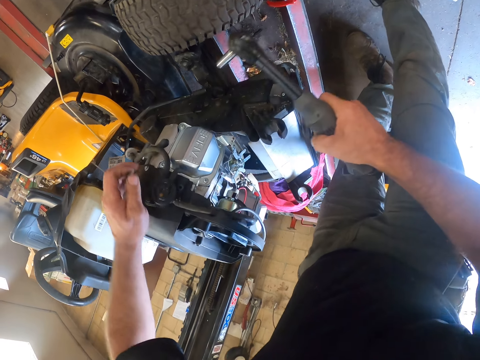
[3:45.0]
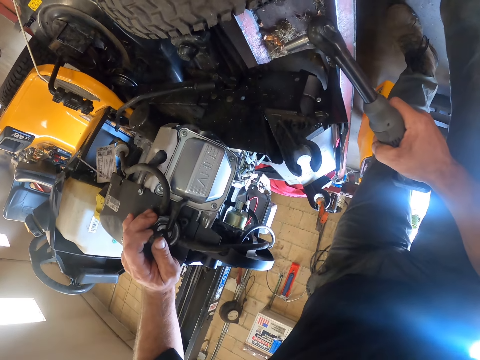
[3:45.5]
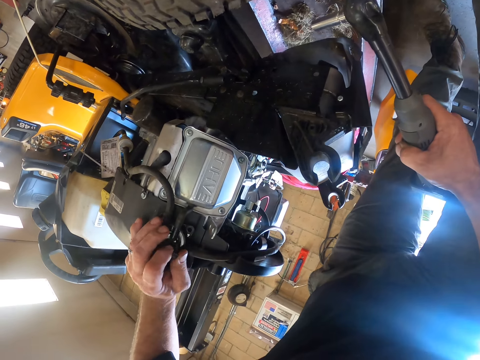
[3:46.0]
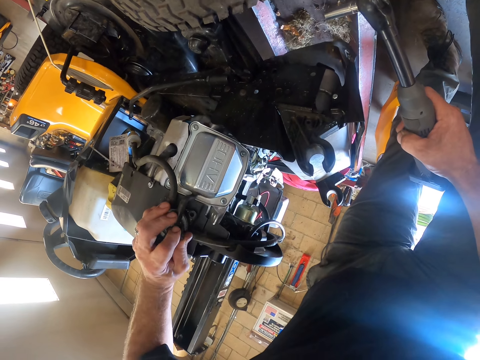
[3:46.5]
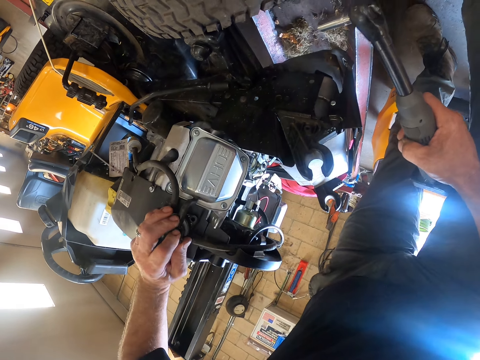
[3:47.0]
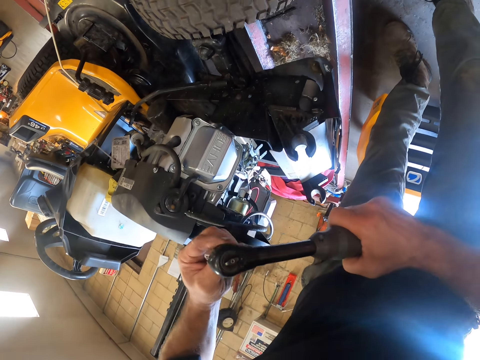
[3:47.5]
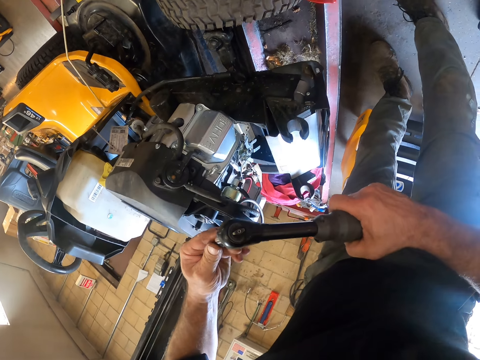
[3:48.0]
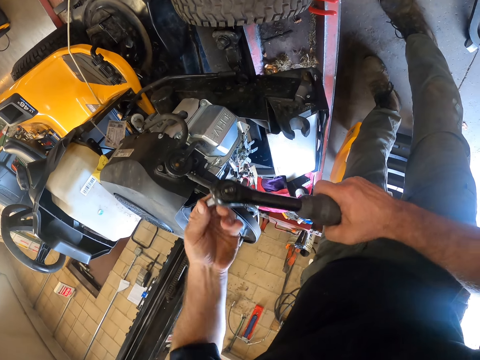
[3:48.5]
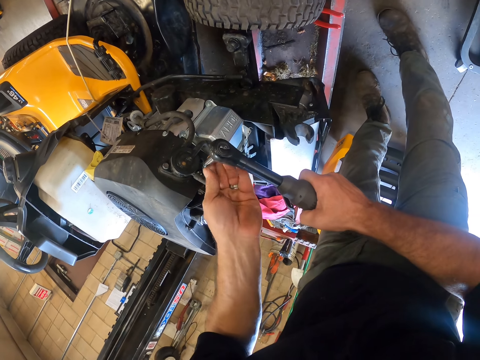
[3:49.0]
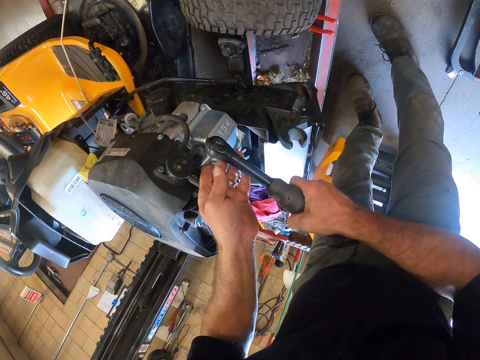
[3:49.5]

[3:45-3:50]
The camera wearer removes the screw from the mower. He adjusts the rubber cap with his left hand. He places the screw at the tip of the hand drilling machine.

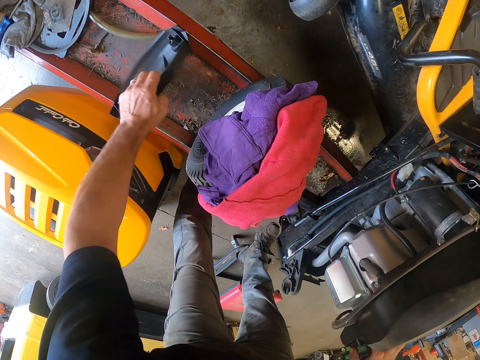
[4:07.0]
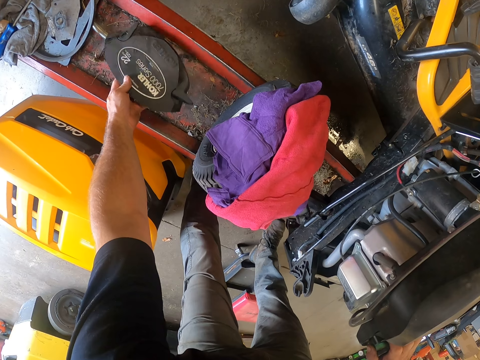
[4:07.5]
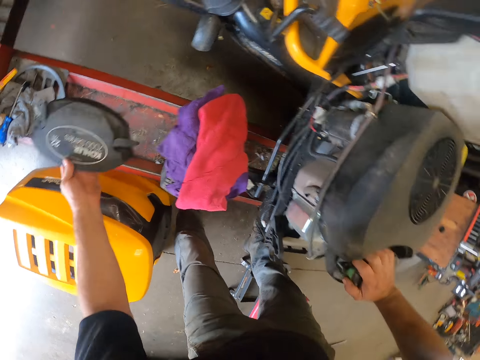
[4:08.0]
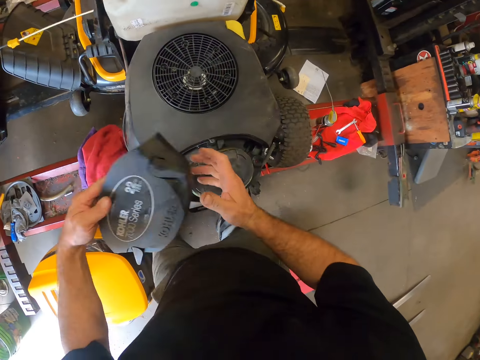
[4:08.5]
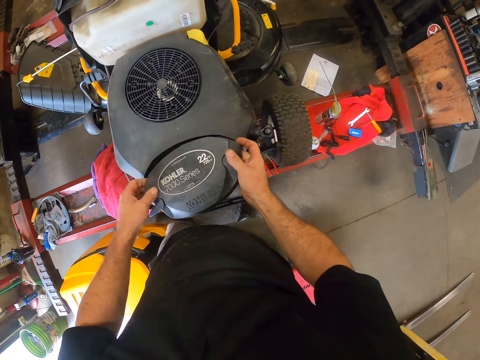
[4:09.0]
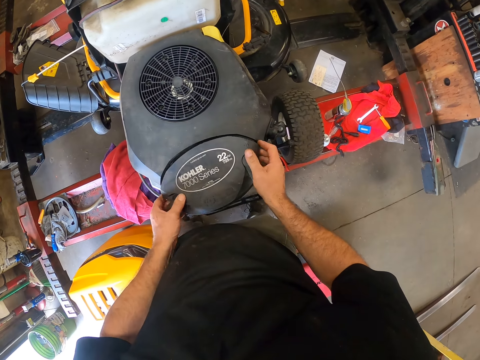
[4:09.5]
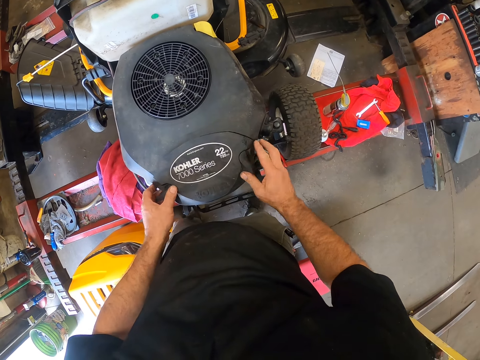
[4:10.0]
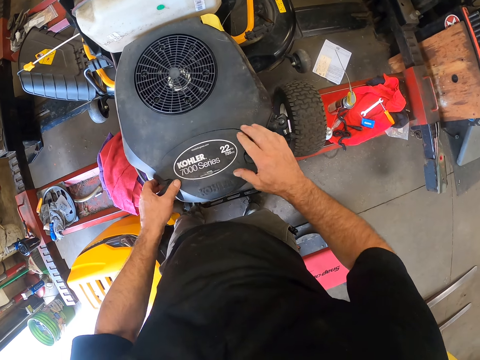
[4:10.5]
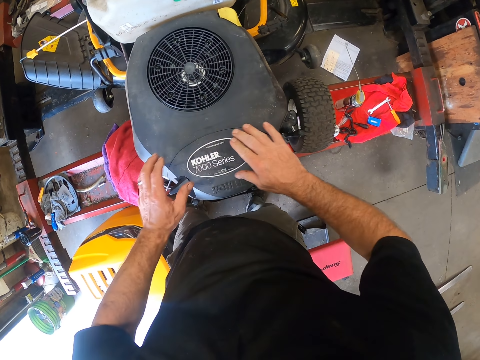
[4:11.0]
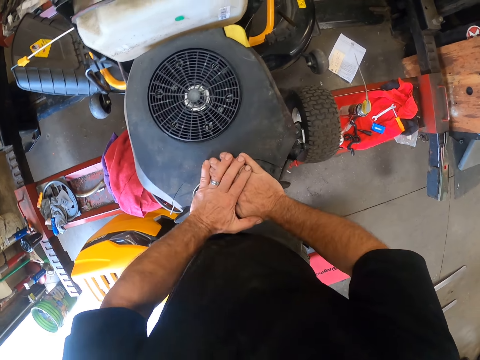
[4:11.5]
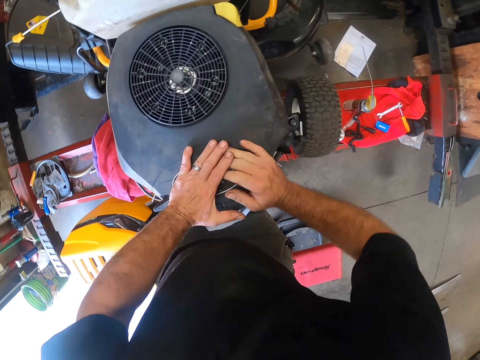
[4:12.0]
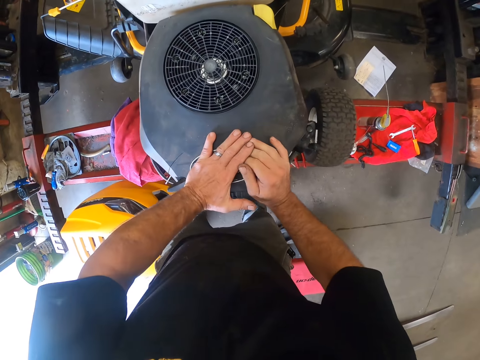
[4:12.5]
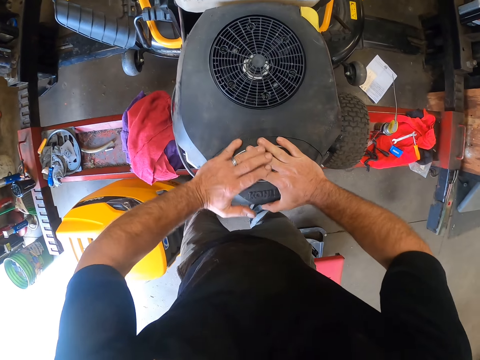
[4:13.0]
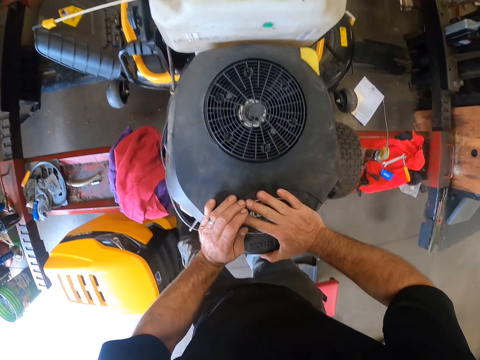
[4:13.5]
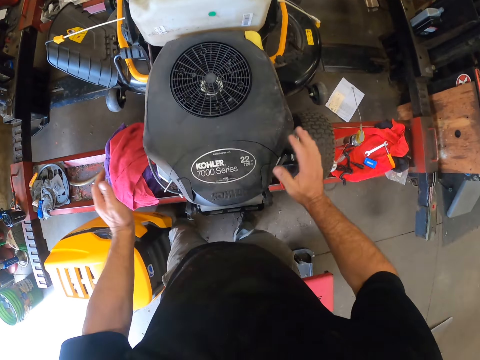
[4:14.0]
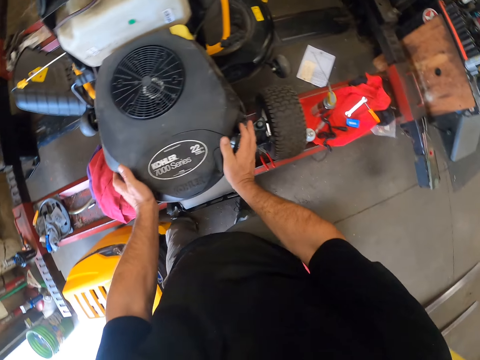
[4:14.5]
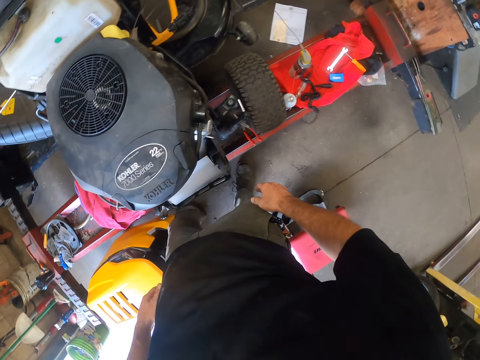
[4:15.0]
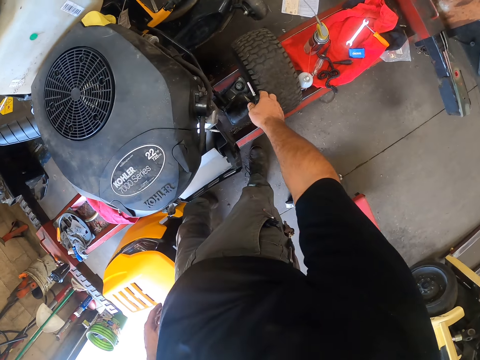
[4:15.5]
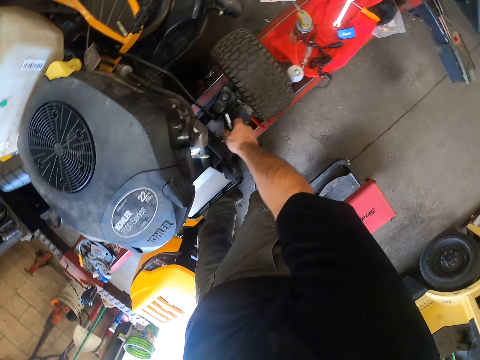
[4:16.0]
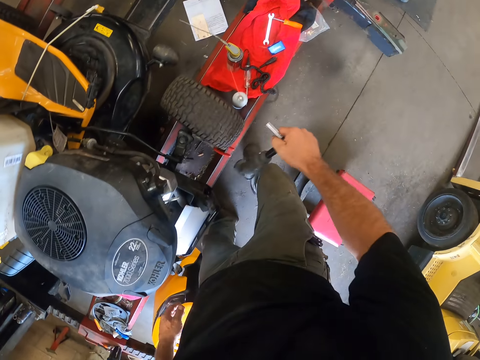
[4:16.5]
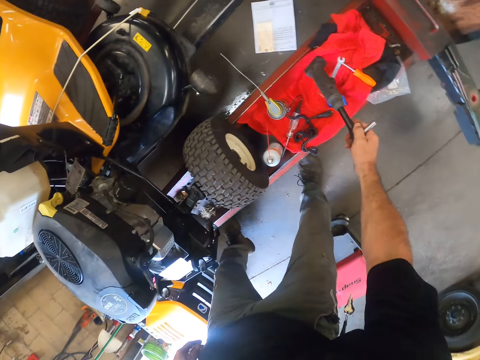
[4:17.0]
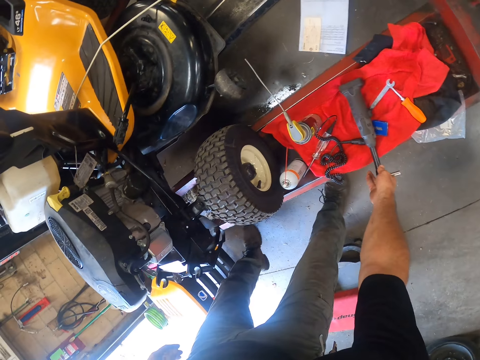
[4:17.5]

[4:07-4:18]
The camera wearer sets the black cover on the mower with both hands. They push the cover. They move the hand drilling machine on the iron platform. They pick up the bolt tighter.

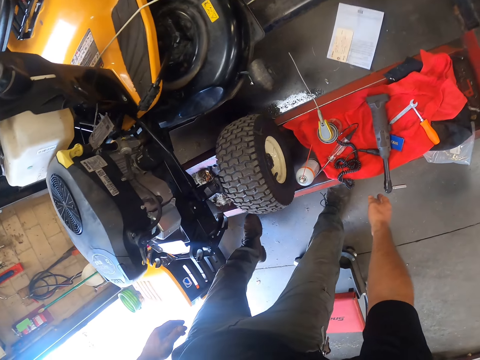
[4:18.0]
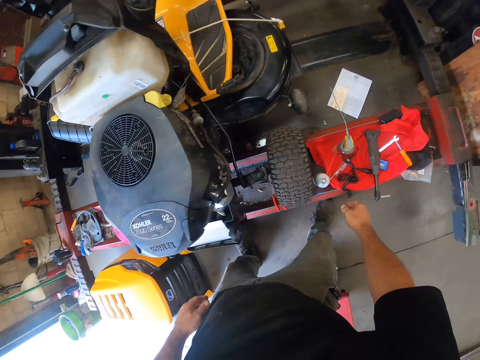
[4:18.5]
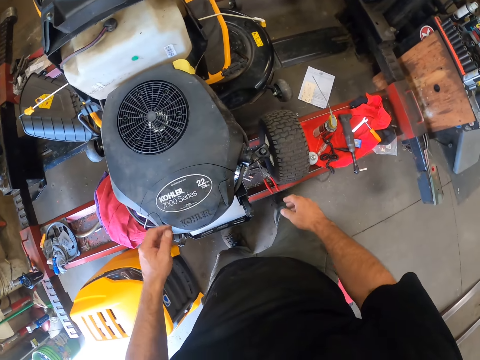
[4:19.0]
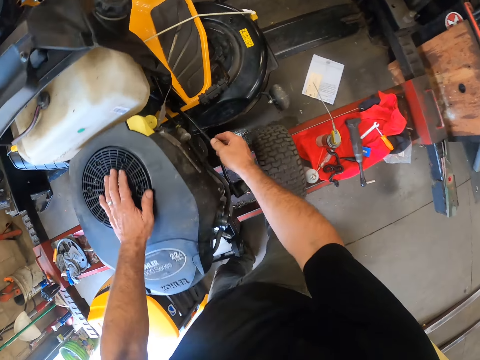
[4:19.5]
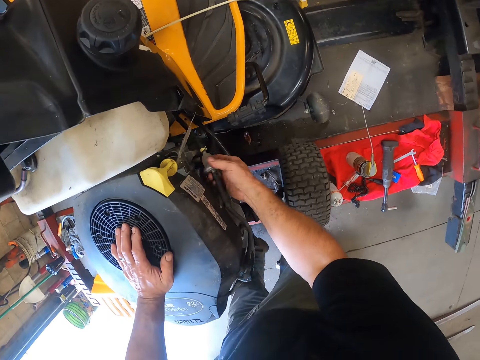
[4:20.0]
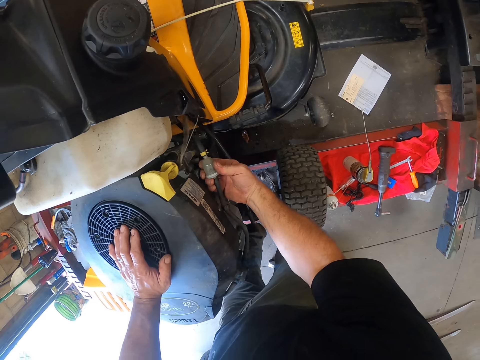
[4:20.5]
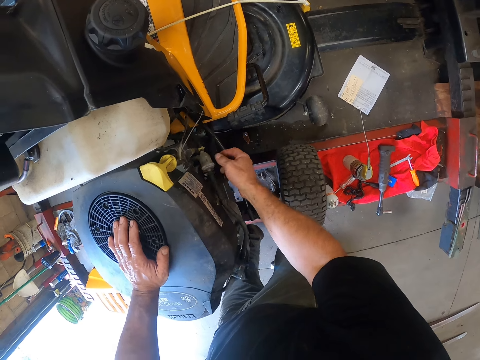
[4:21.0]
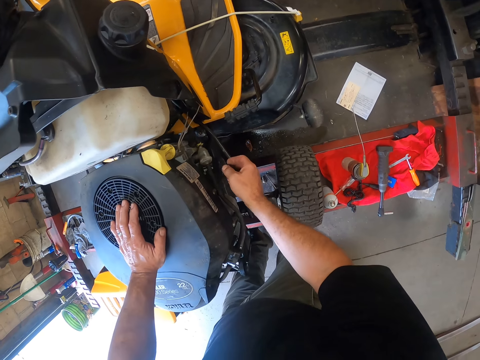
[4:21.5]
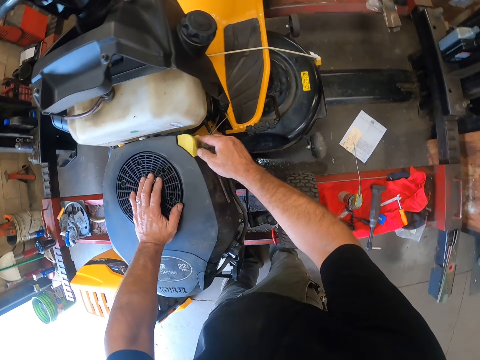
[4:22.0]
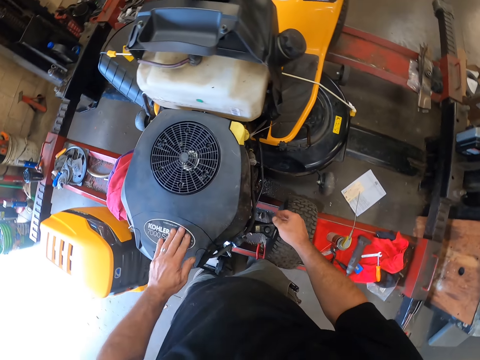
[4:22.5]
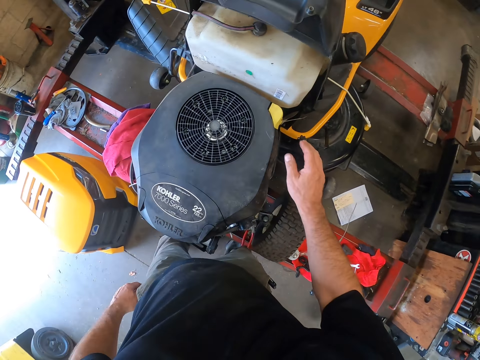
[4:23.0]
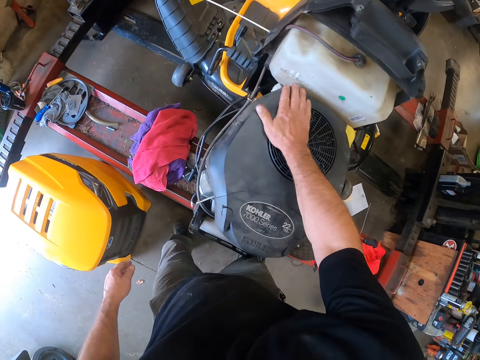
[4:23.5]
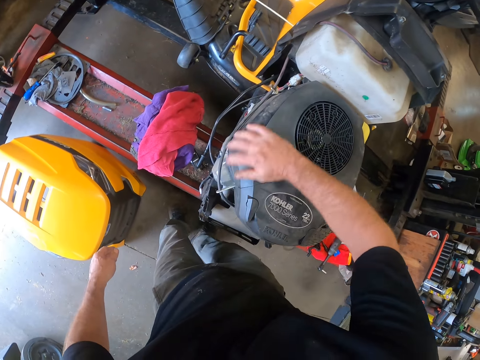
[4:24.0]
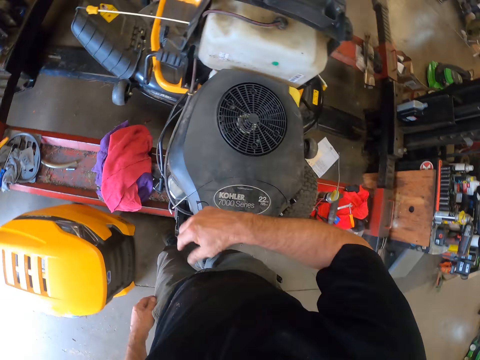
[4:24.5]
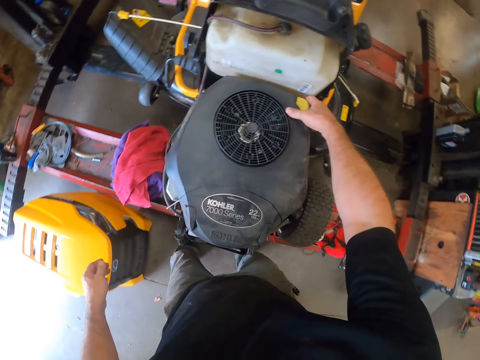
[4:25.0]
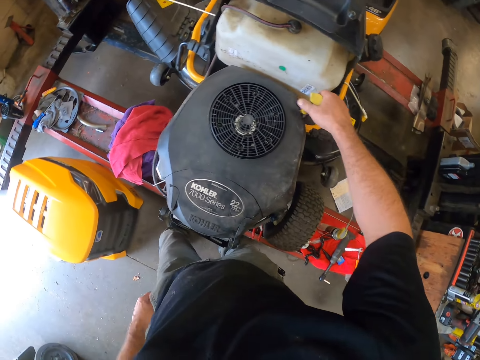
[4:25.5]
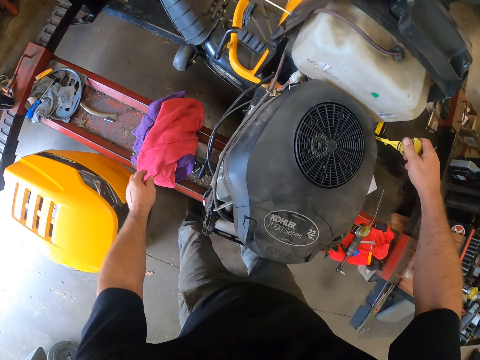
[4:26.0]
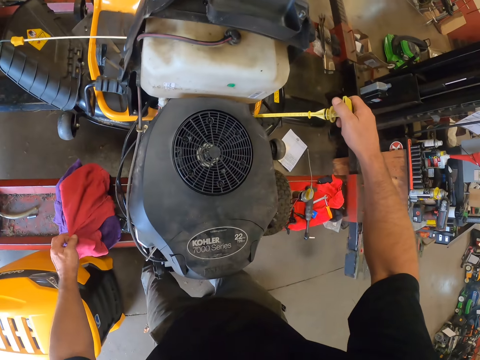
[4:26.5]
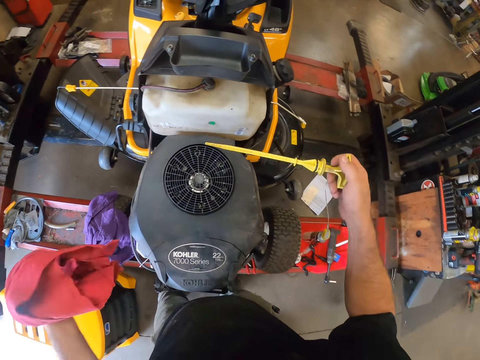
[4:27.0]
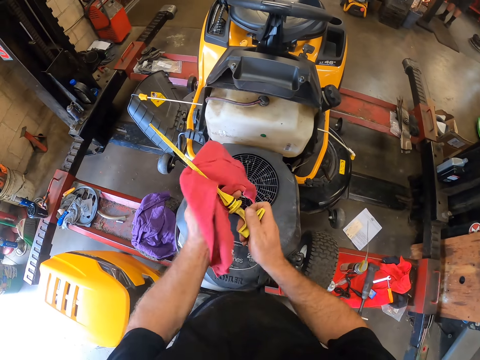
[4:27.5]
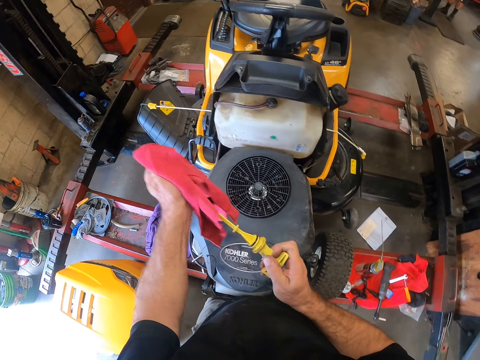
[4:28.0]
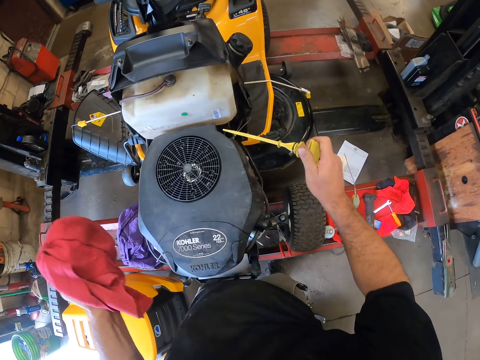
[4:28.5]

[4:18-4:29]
The camera wearer puts down the bolt tighter. He rests his left hand on the mower. He examines a tube in the mower with his right hand. He taps the mower with his right hand. He wipes the top of the mower with his right hand. He pulls out the oil gauge of the mower with his right hand. He picks up the napkin on the iron platform with his left hand. He wipes the oil gauge with the napkin.
